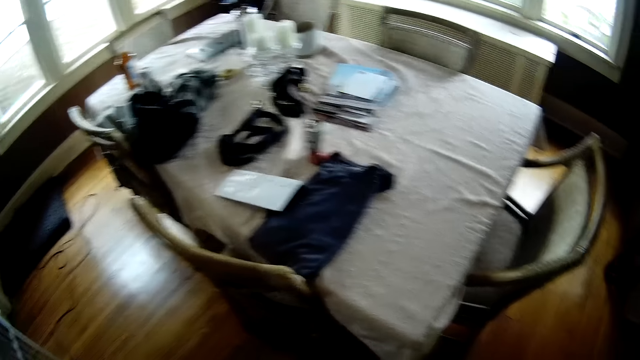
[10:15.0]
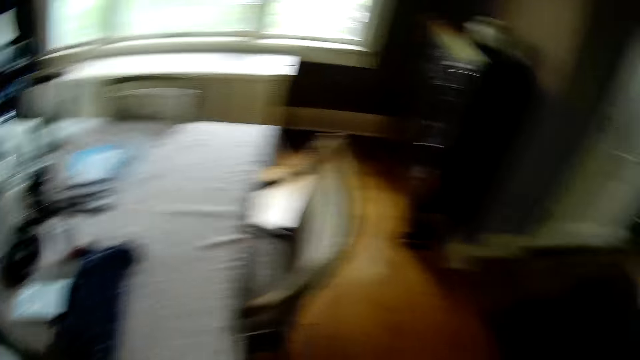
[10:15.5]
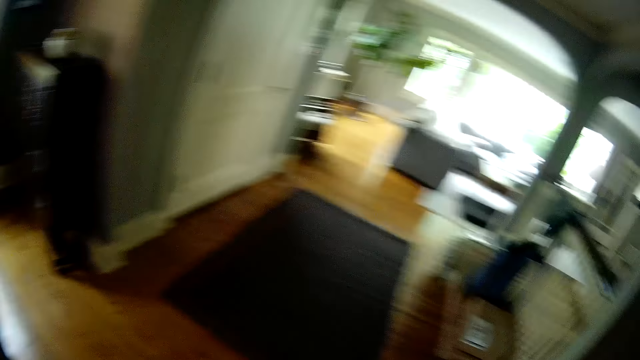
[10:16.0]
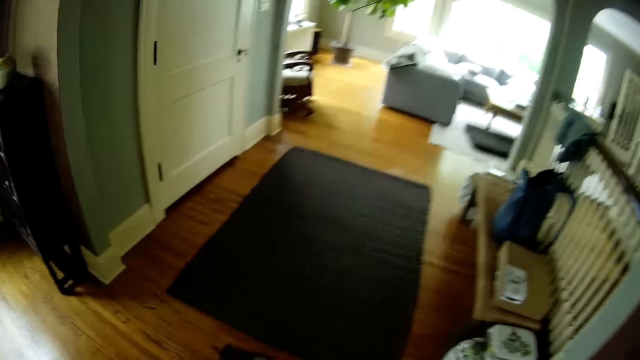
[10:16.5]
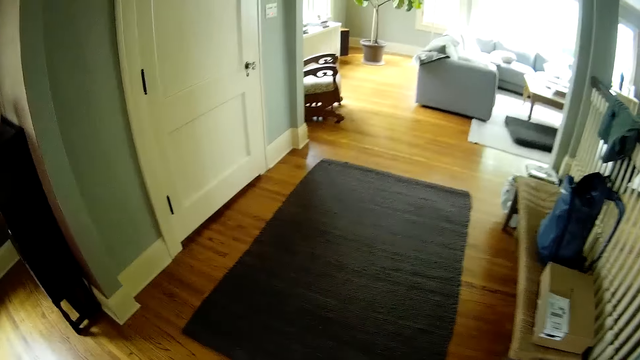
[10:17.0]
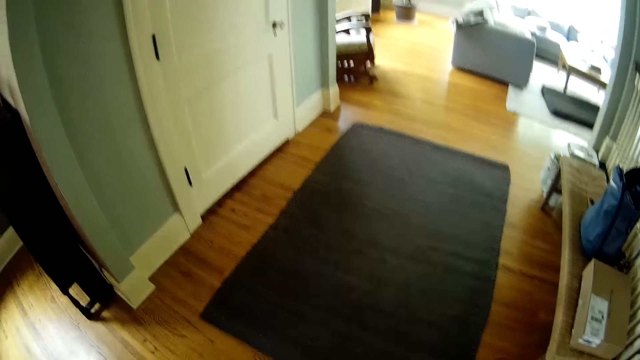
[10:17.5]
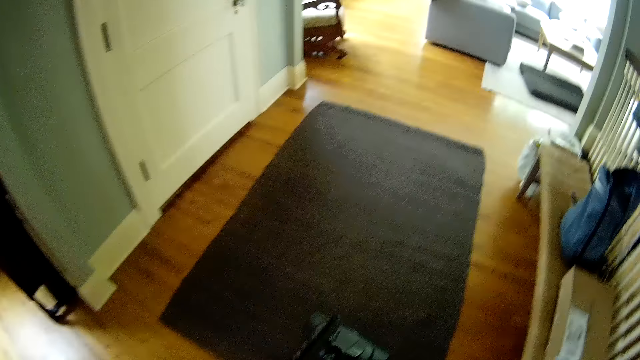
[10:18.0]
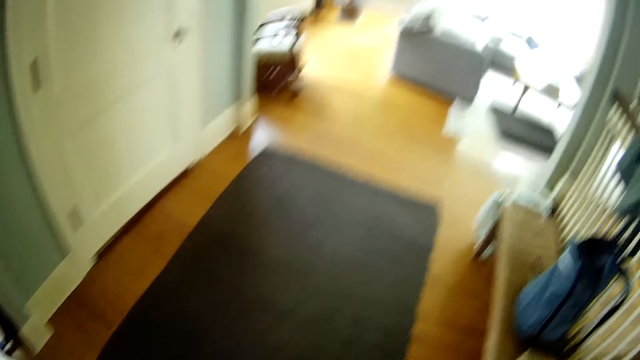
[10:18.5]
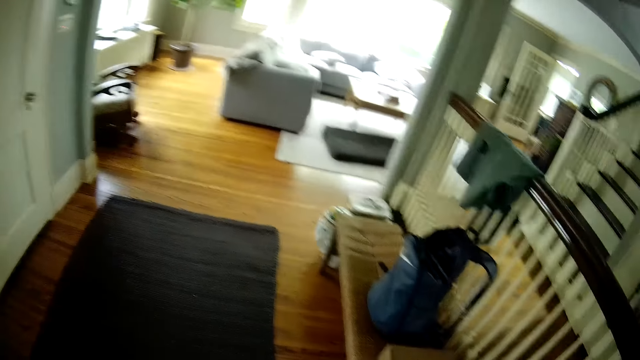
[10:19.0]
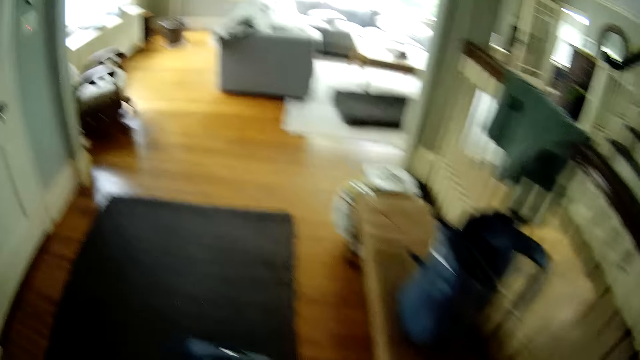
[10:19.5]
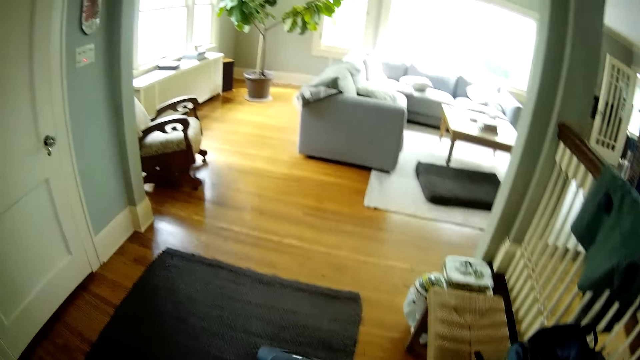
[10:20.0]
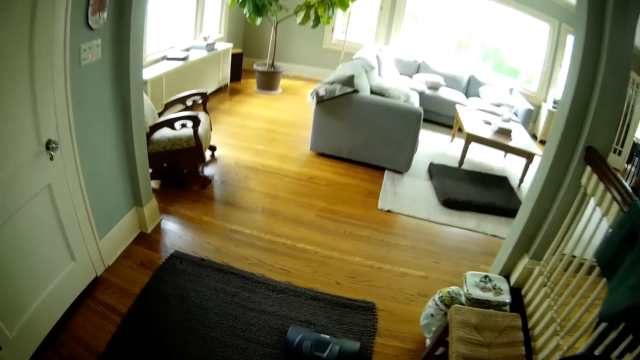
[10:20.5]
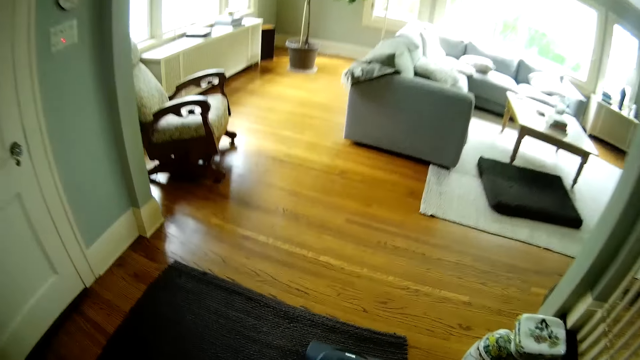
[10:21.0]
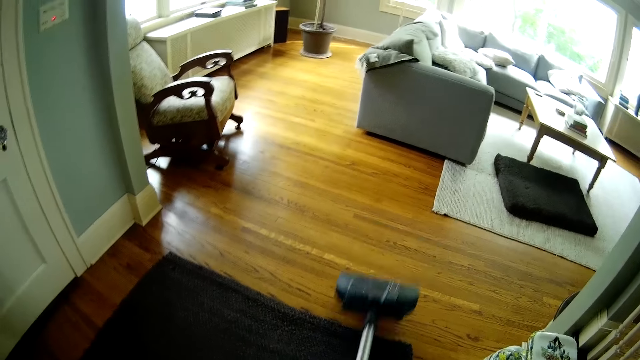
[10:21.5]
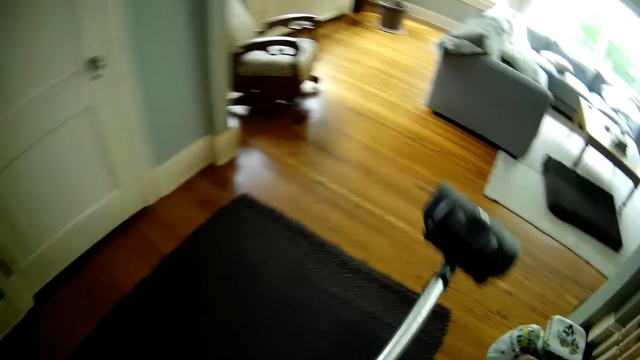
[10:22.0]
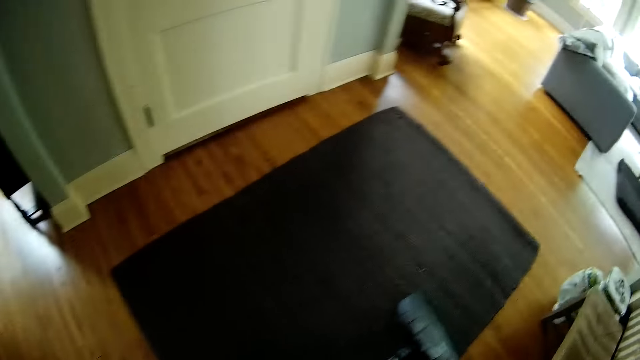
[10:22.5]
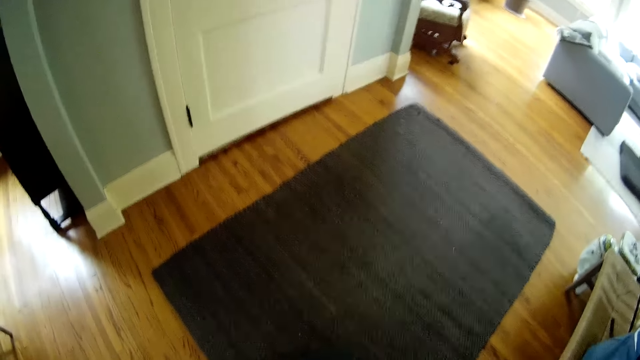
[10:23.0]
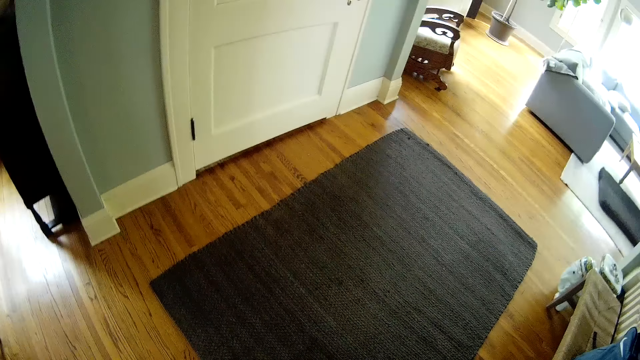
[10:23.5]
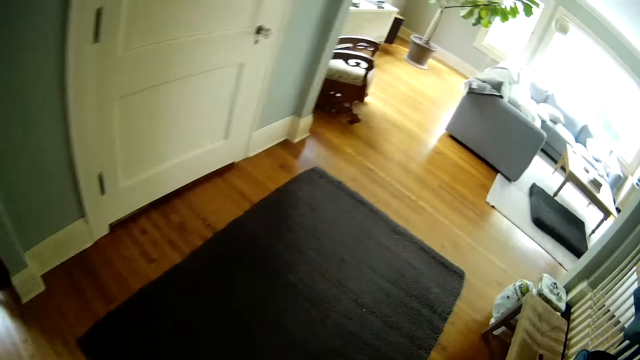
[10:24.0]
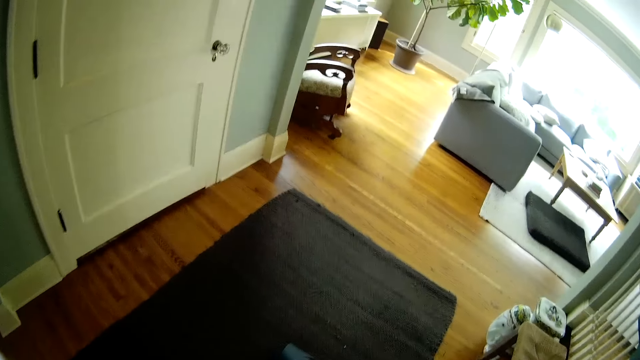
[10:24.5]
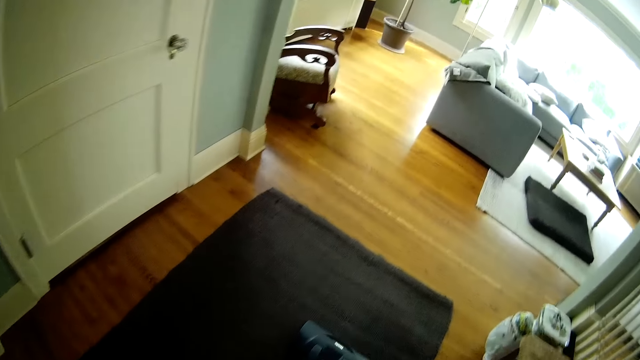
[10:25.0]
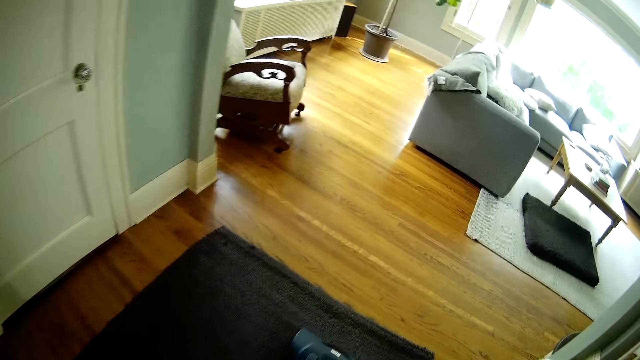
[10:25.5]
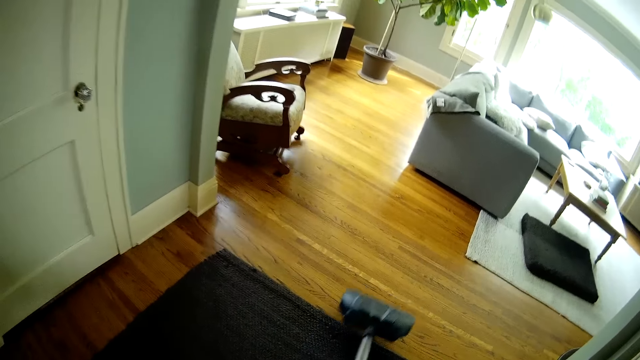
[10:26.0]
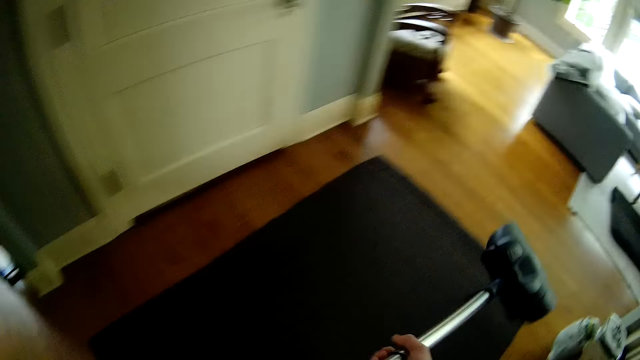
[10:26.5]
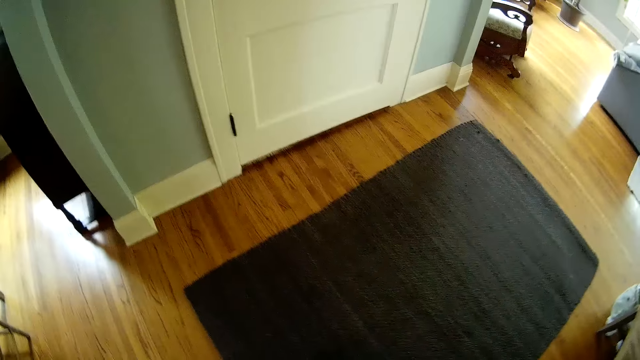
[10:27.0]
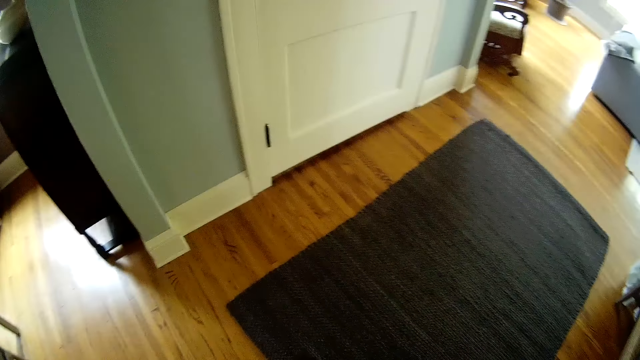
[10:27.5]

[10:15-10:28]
The camera wearer cleans the floor. He sweeps a rug with the vacuum cleaner in his hands.

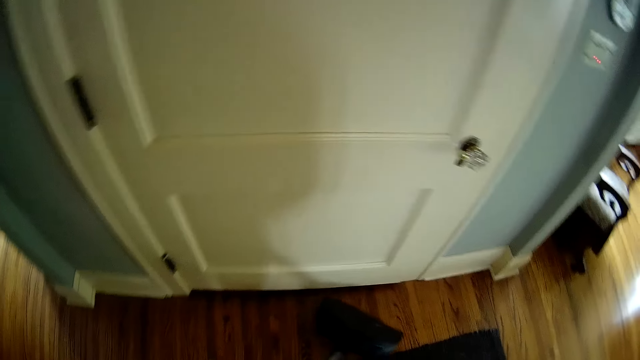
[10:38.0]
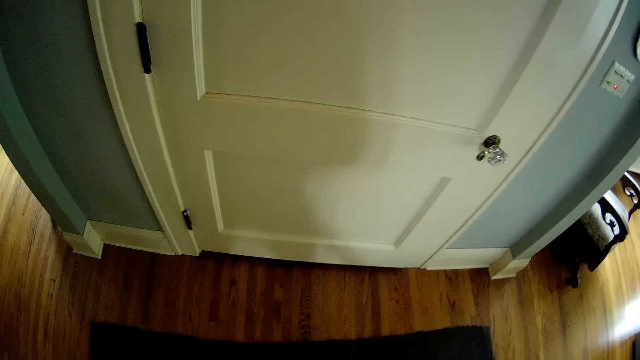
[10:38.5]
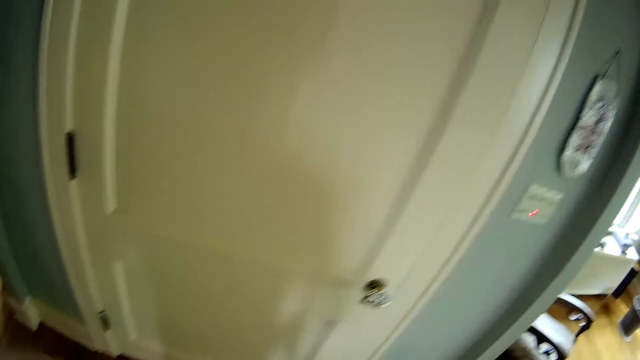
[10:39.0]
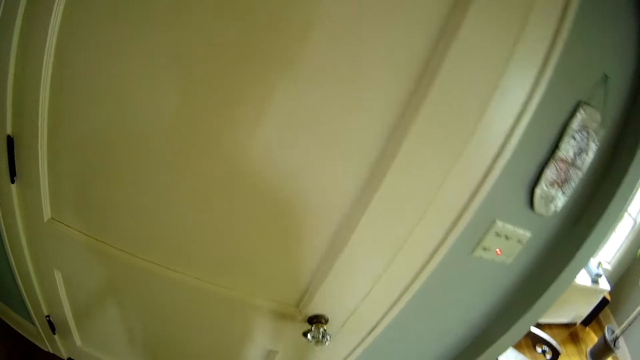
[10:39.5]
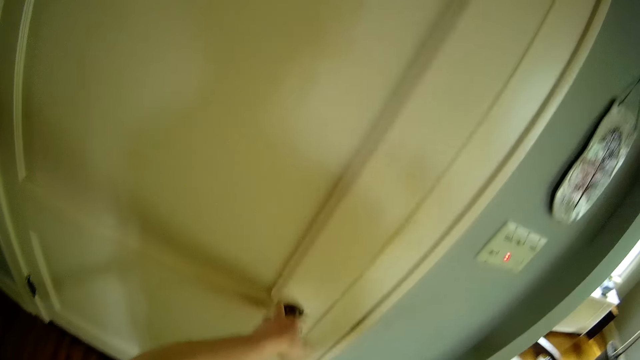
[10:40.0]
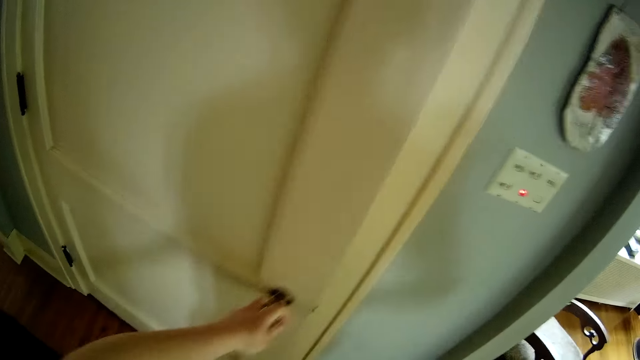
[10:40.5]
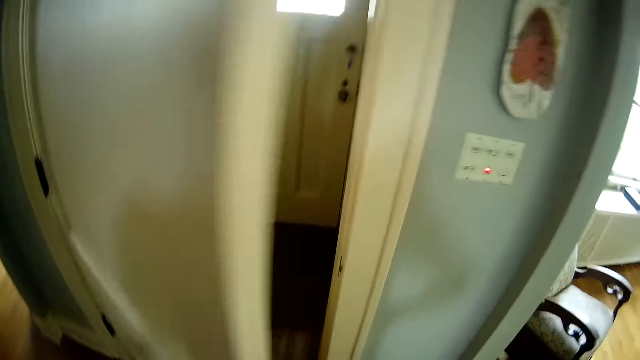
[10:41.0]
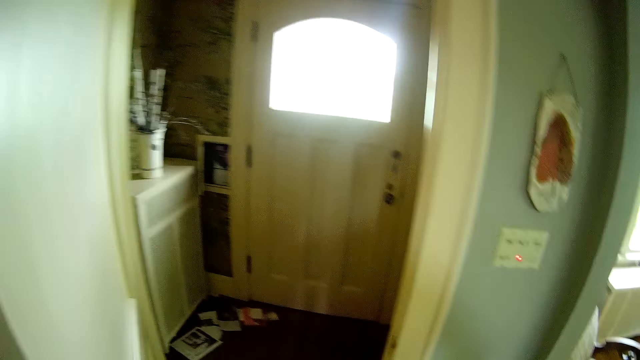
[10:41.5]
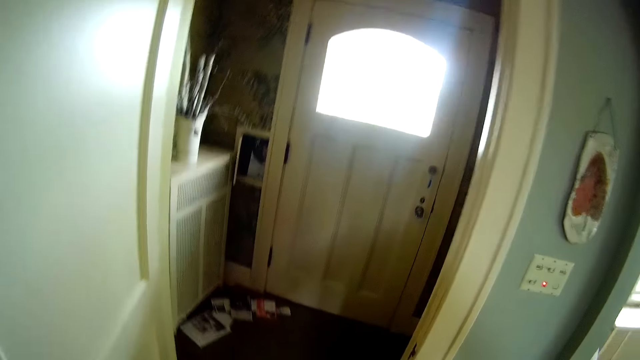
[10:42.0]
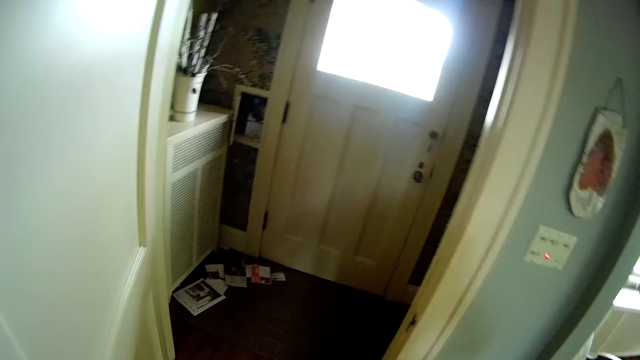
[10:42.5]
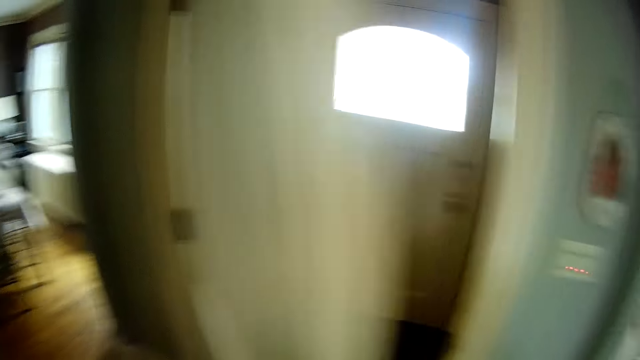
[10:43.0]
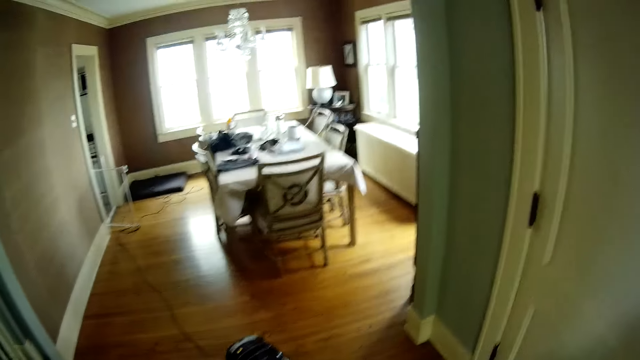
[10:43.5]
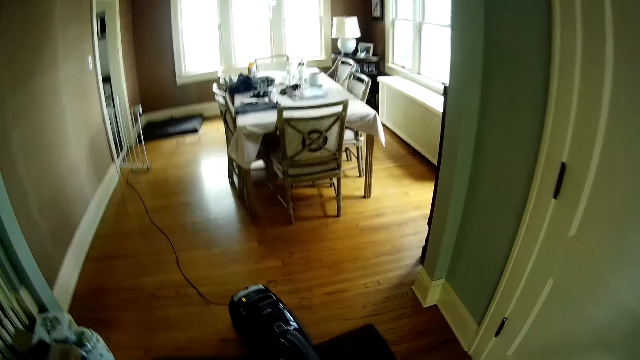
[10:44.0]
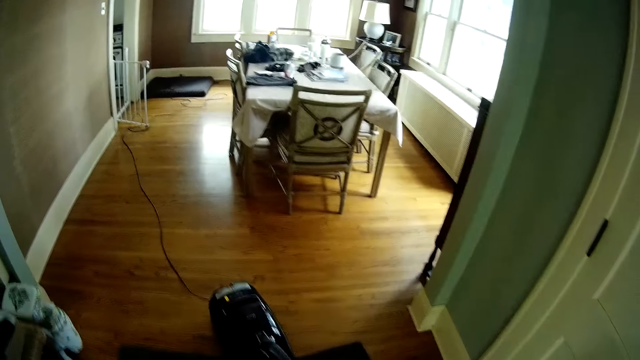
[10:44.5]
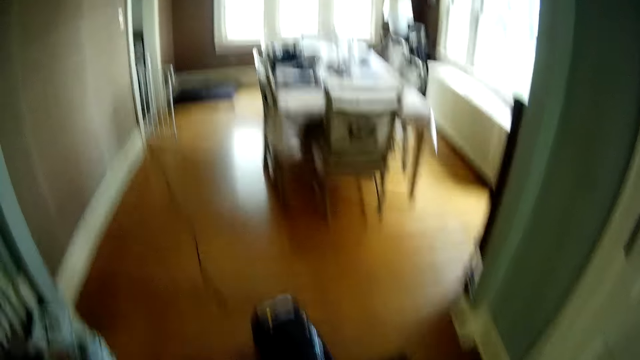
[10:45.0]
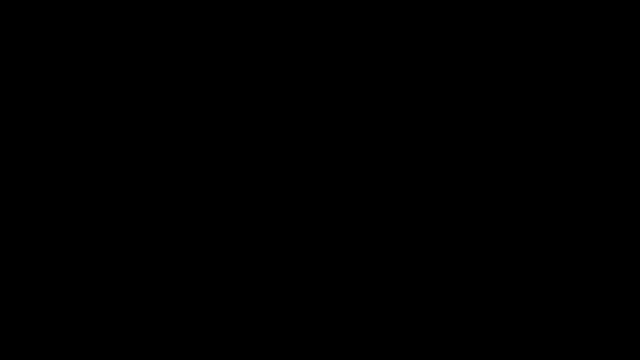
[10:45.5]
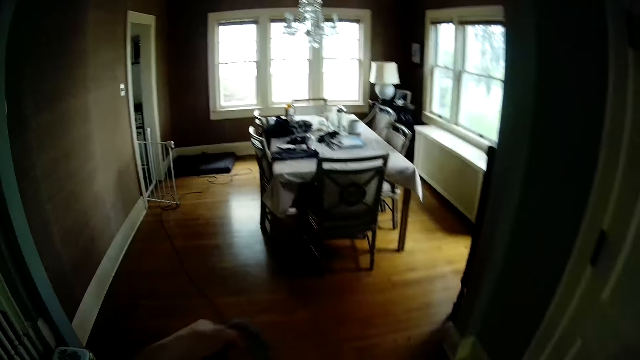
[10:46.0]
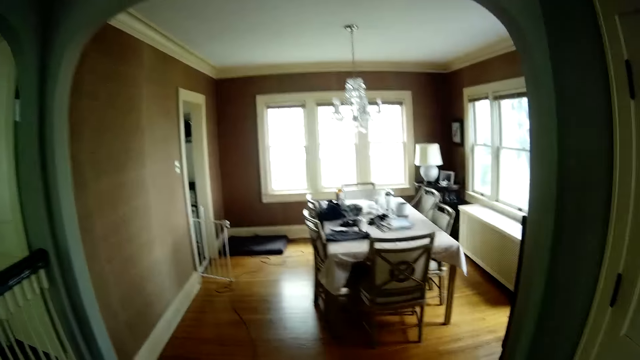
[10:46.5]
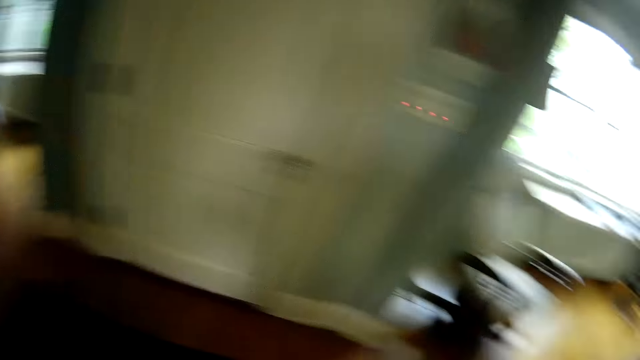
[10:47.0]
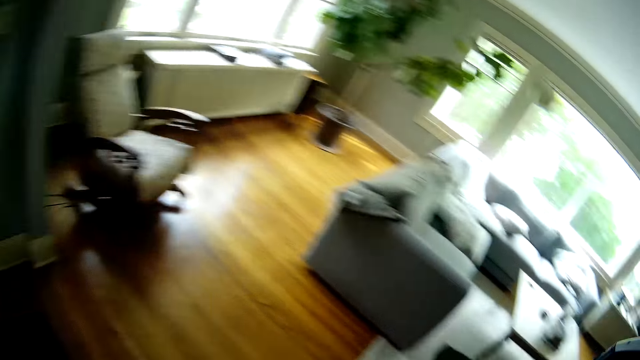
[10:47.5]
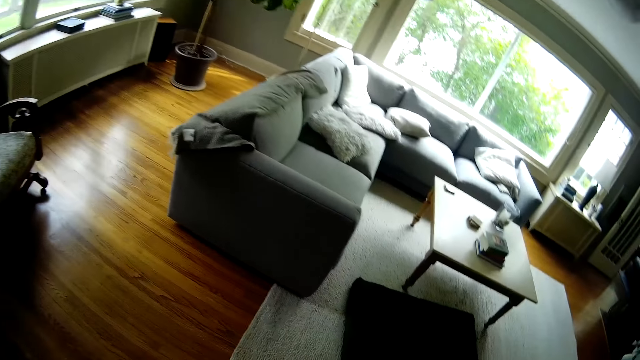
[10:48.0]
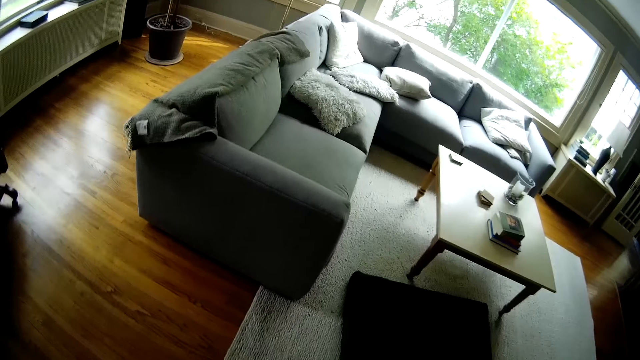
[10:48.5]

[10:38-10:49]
The camera wearer opens a door with his left hand. He closes the door with his left hand. He looks around.
